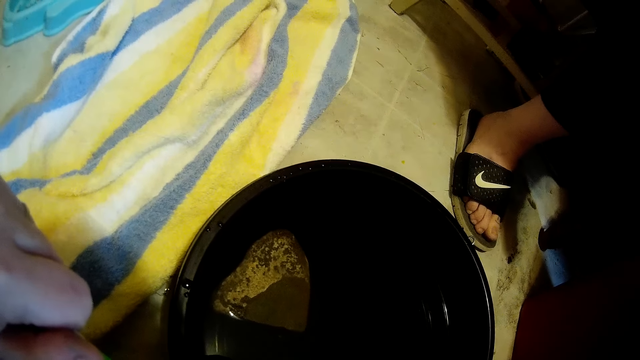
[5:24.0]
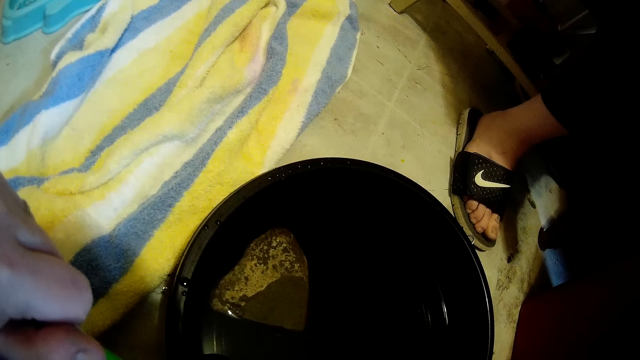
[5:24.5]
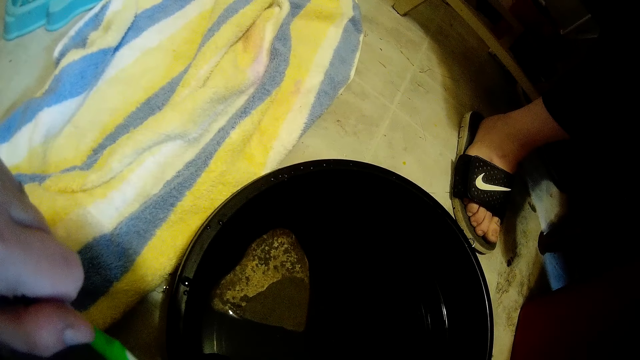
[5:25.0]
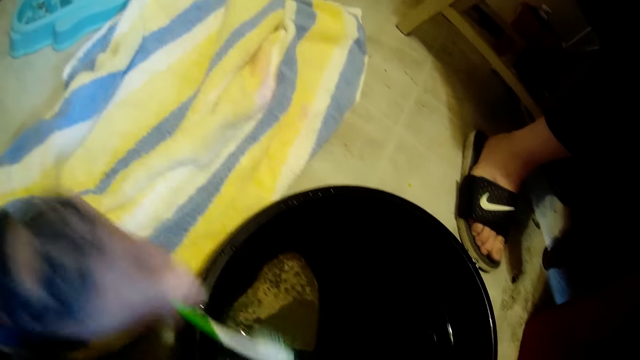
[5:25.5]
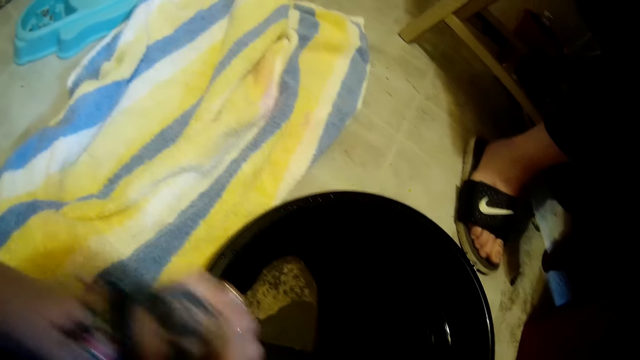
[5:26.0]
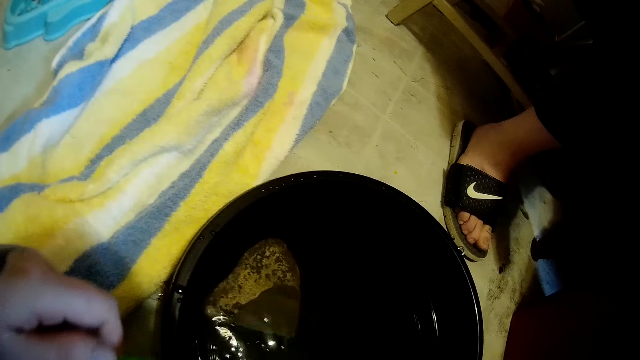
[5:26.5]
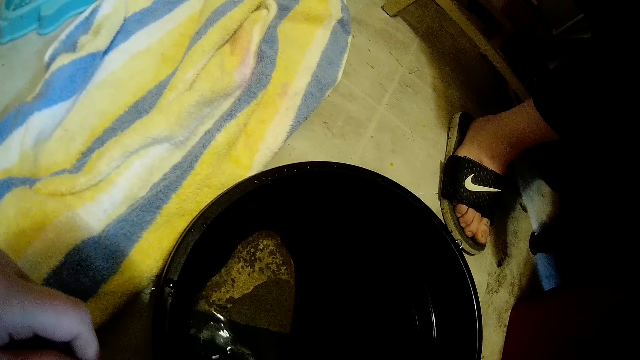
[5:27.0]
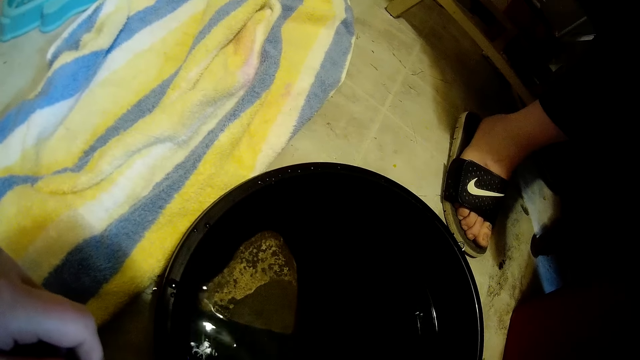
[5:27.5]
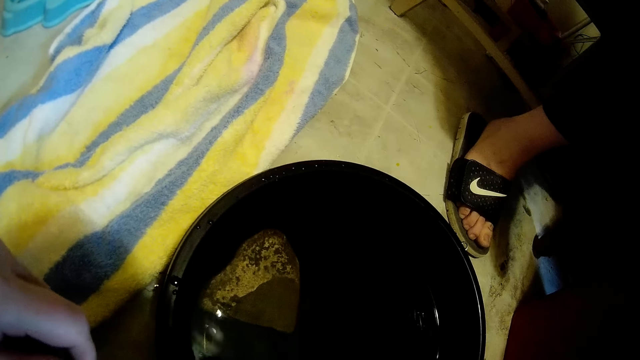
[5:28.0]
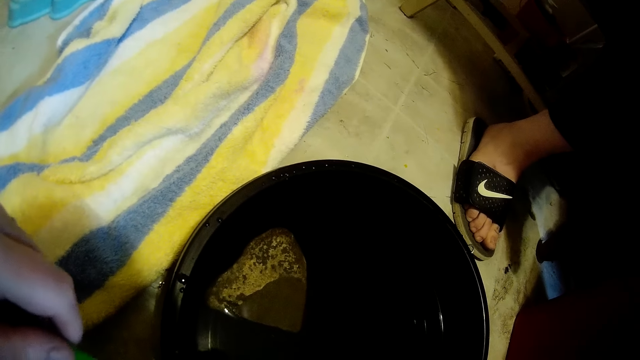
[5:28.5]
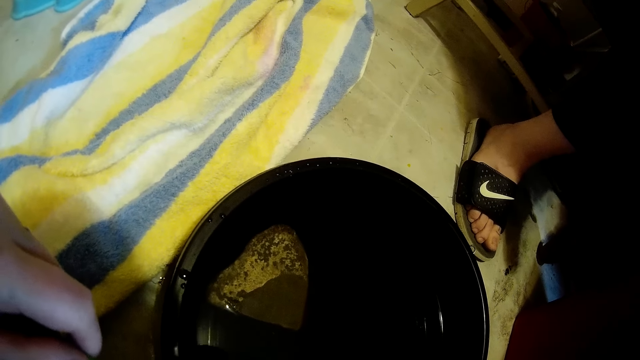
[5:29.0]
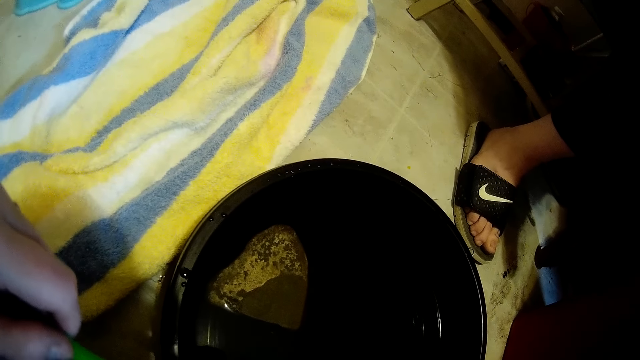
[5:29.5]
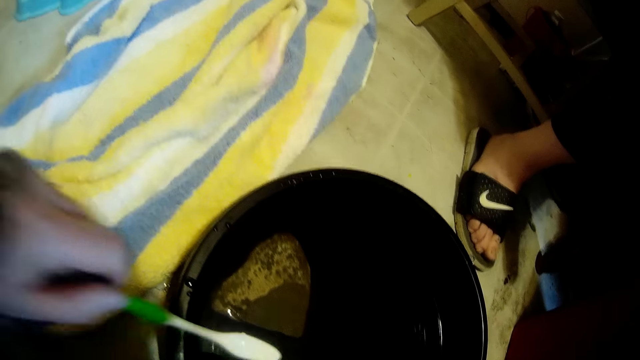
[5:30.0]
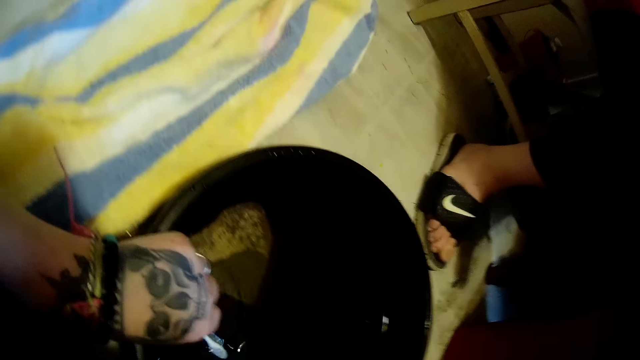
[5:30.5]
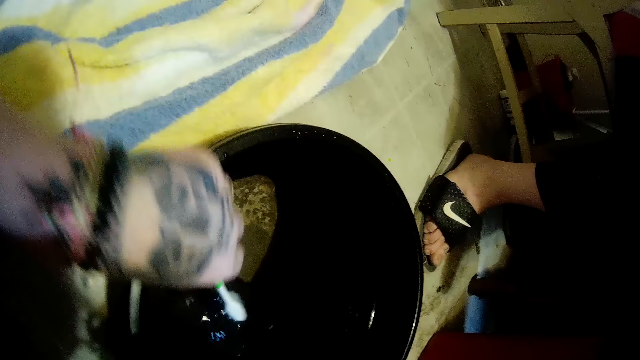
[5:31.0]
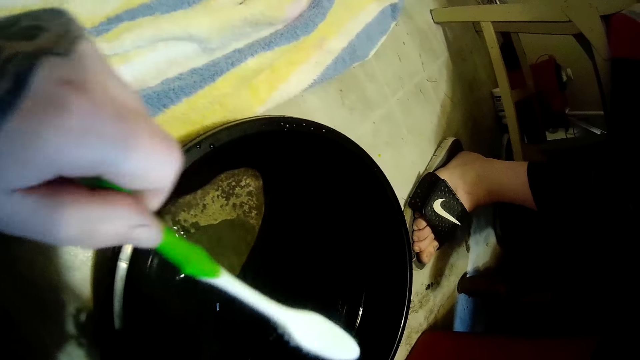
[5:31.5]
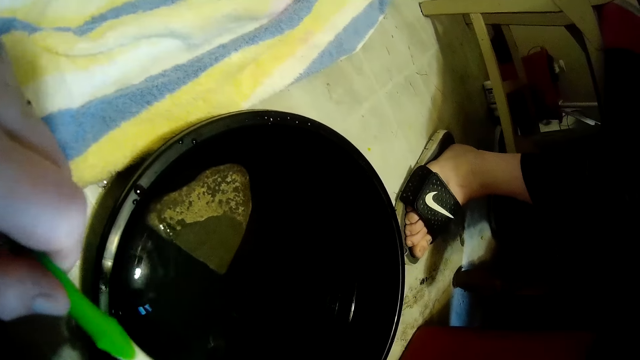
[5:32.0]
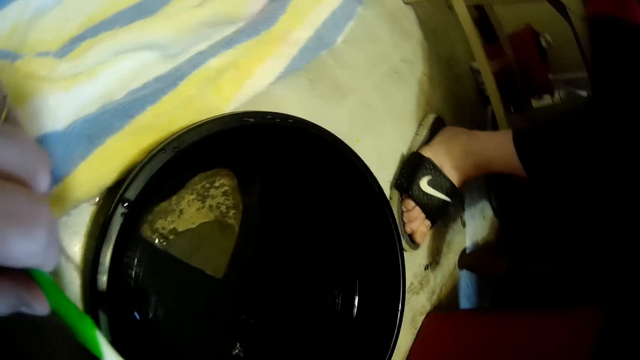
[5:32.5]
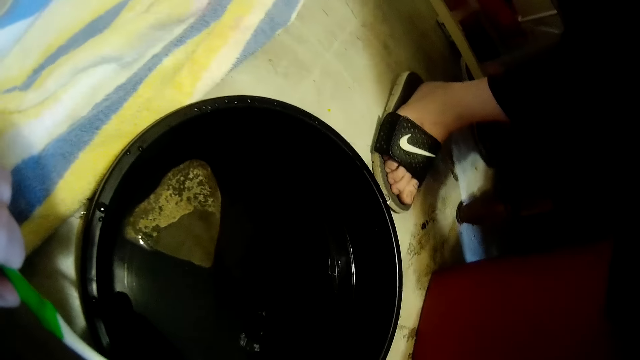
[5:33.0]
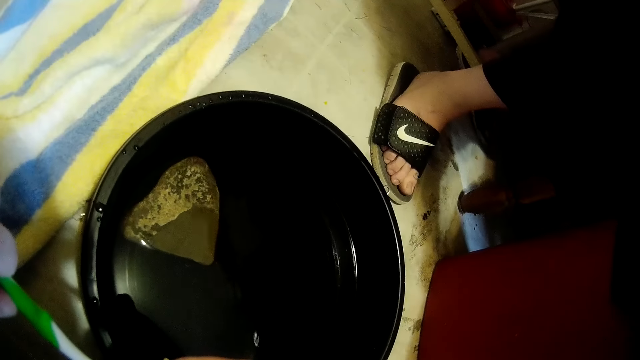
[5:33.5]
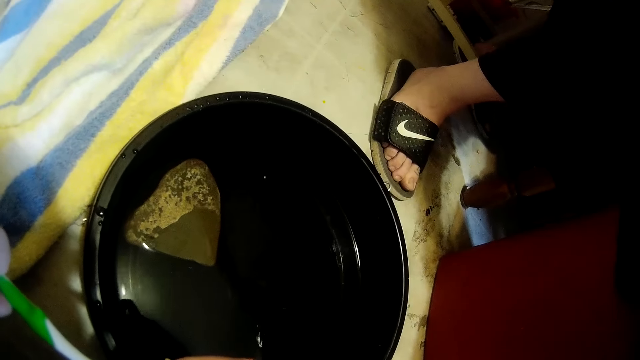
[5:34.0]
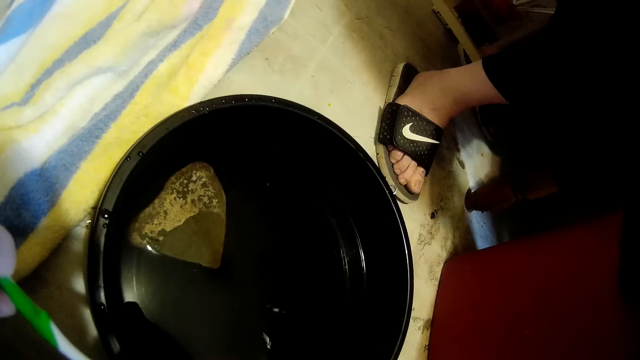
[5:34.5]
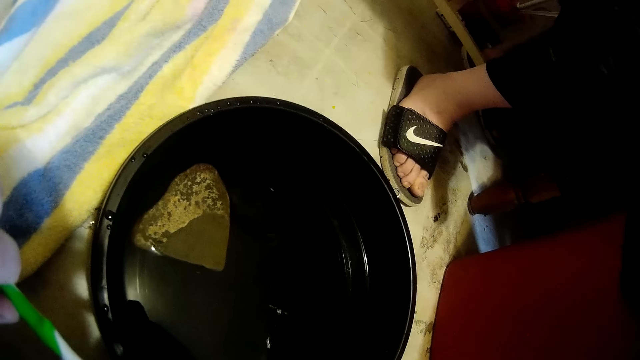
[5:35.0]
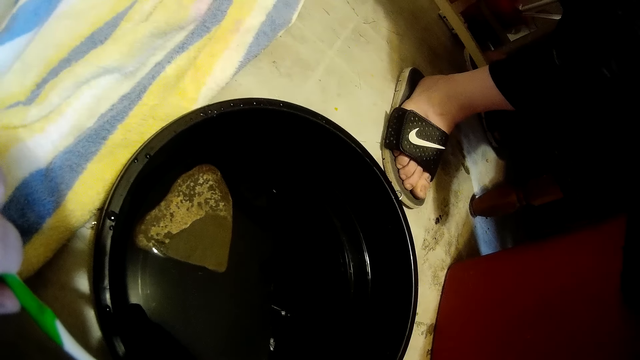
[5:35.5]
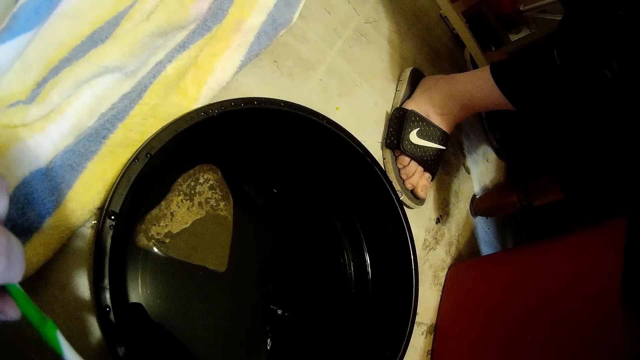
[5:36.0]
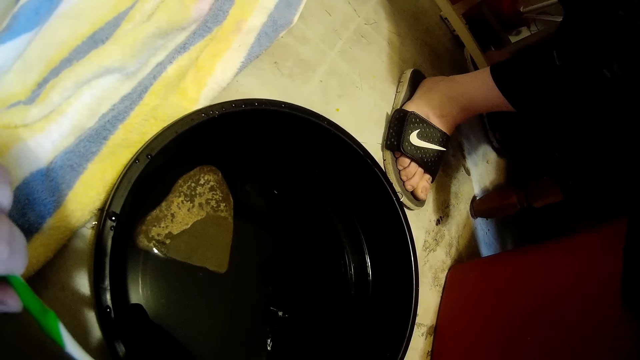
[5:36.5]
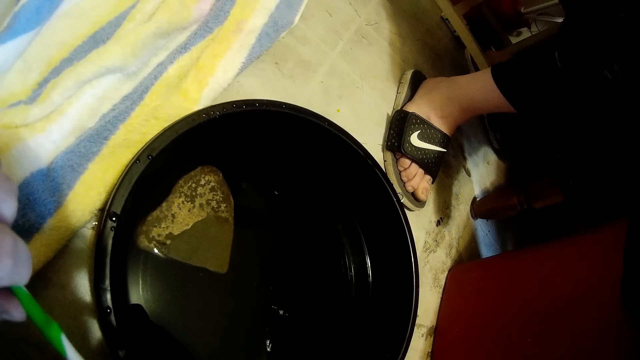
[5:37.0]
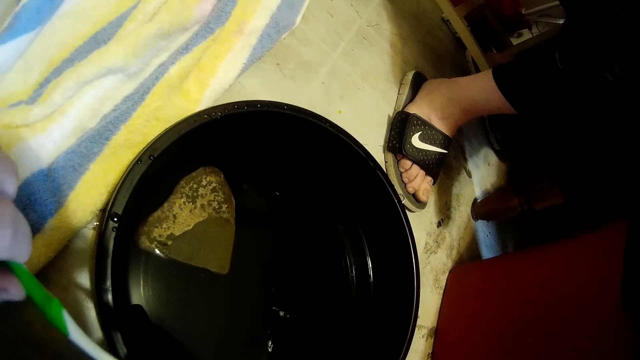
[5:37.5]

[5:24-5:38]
The camera wearer dips the toothbrush in water. She puts the toothbrush in a black bowl on the ground with her left hand. She immerses the toothbrush in water. She puts the toothbrush in the black bowl on the ground with her left hand. She holds the toothbrush.

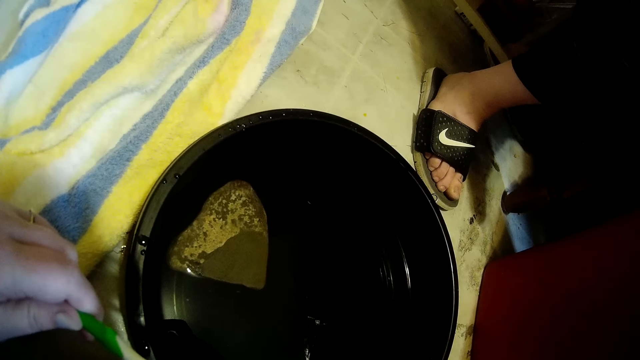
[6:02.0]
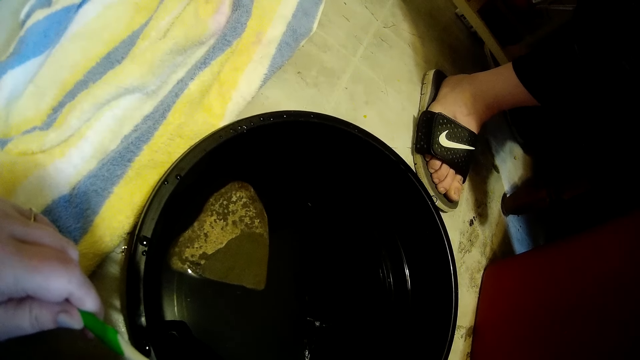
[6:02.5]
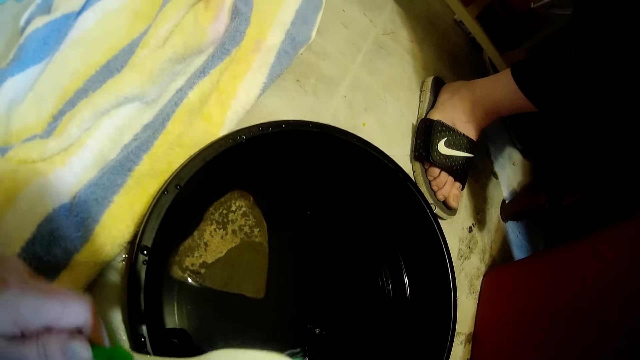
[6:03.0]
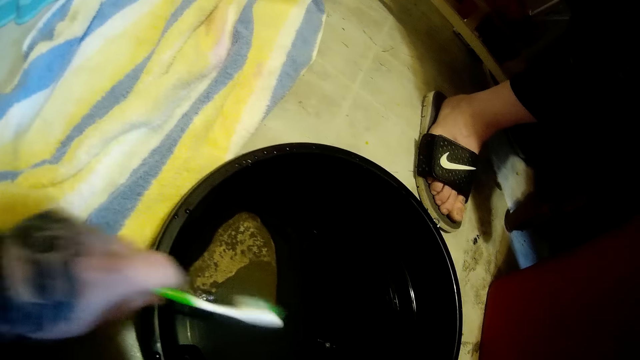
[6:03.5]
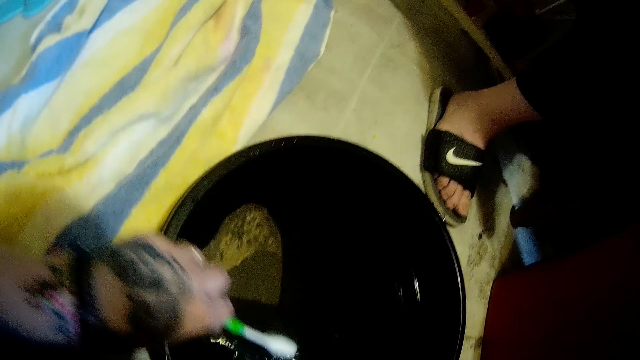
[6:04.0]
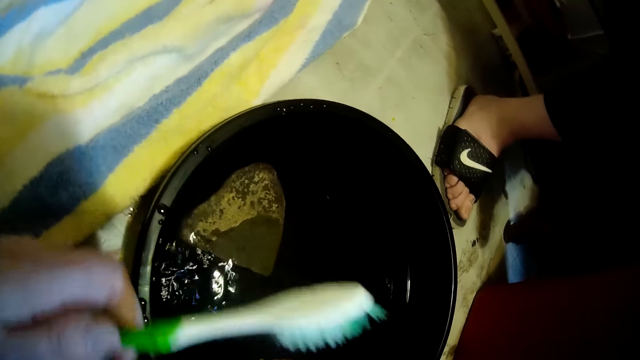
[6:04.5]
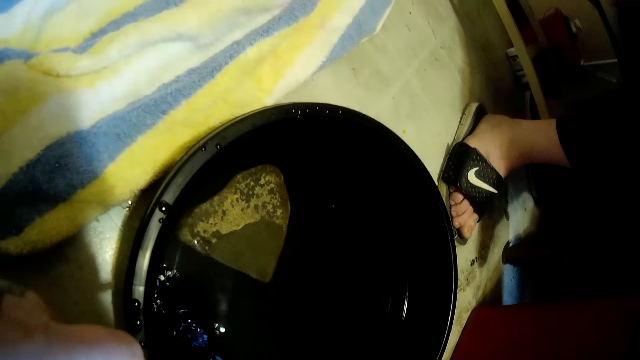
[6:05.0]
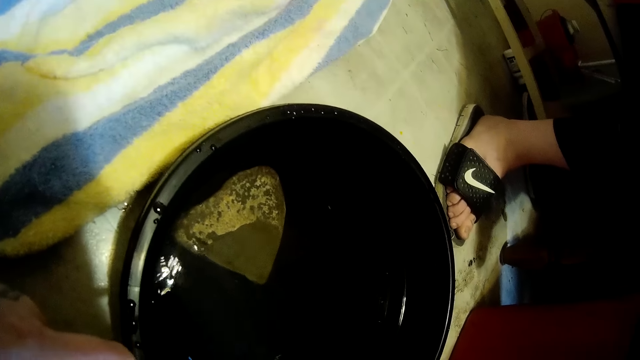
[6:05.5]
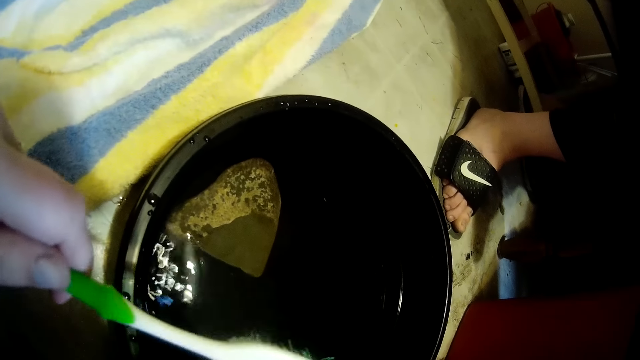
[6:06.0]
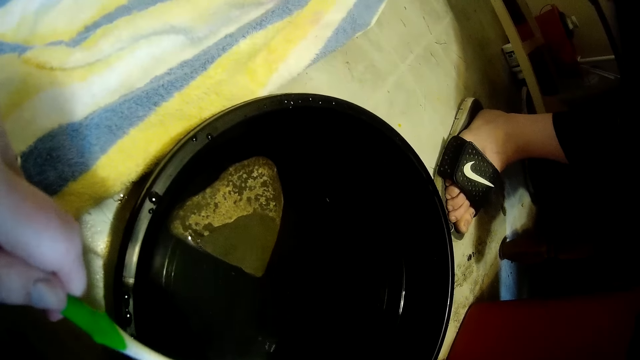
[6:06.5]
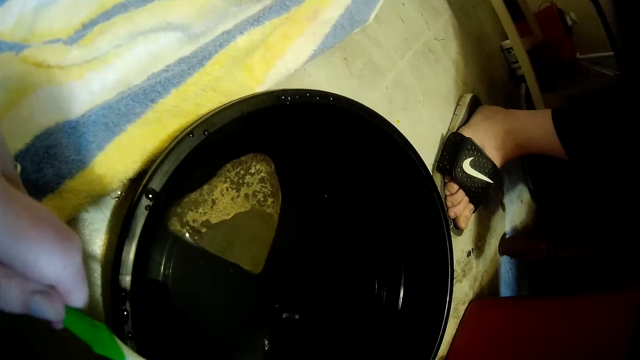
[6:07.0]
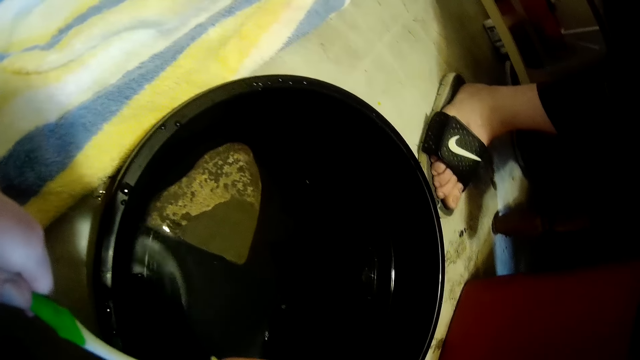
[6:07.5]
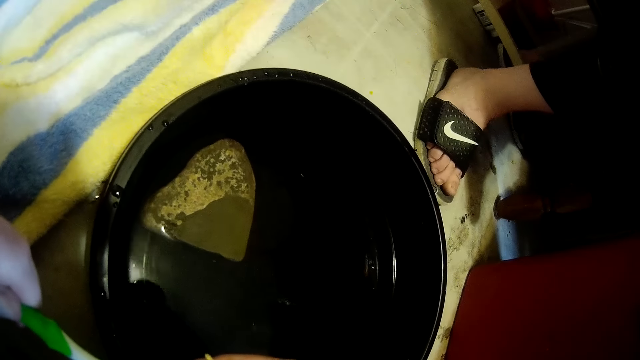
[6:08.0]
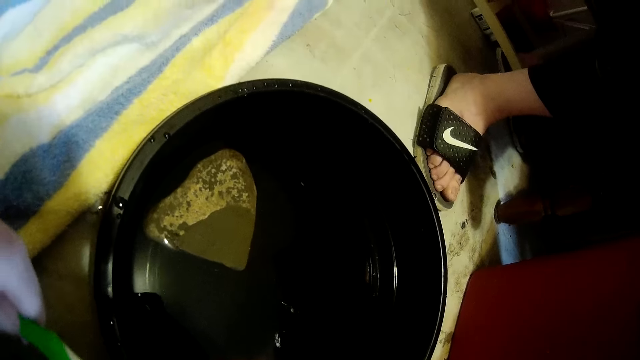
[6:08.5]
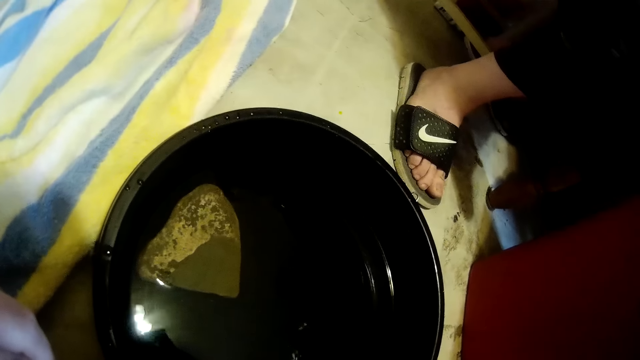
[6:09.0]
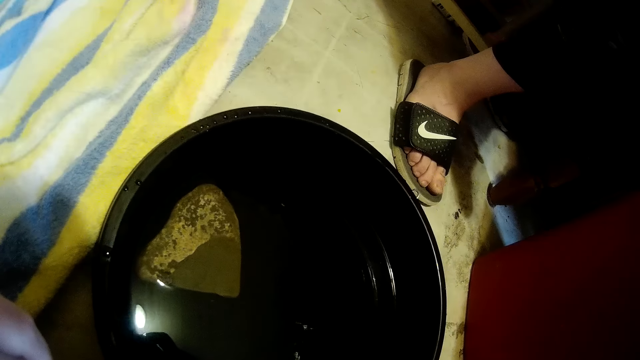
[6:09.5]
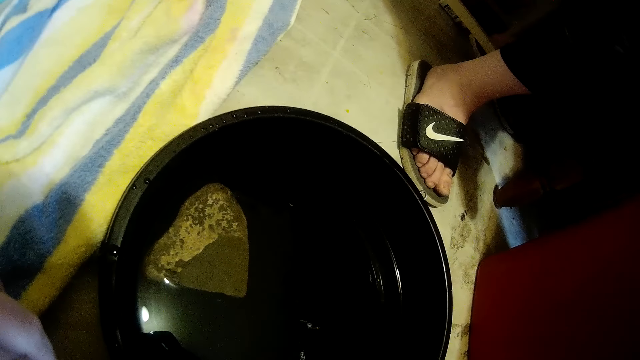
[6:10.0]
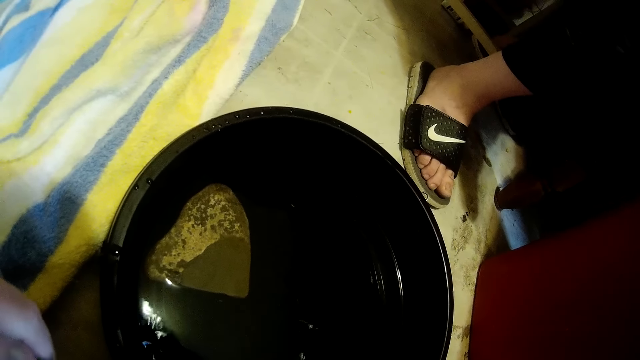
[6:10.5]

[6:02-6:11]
The camera wearer dips the toothbrush in water. She puts the toothbrush in a black bowl on the ground with her left hand. She holds the toothbrush. She talks.
